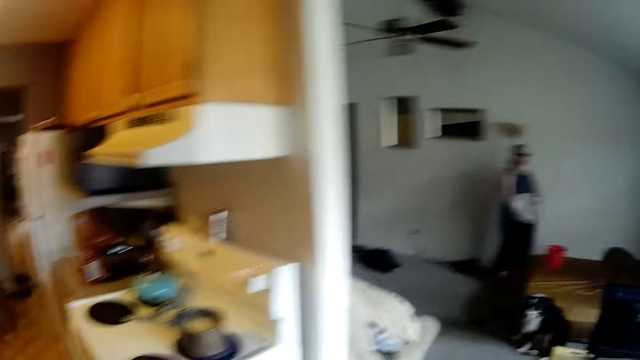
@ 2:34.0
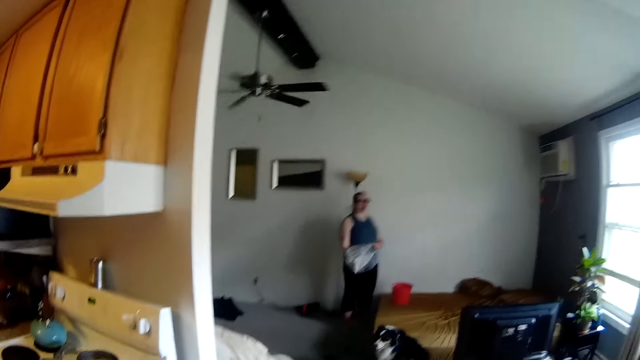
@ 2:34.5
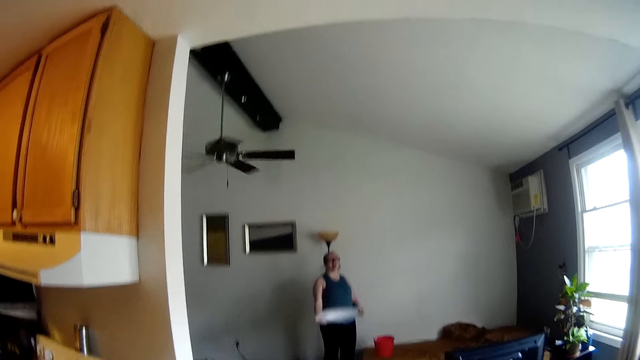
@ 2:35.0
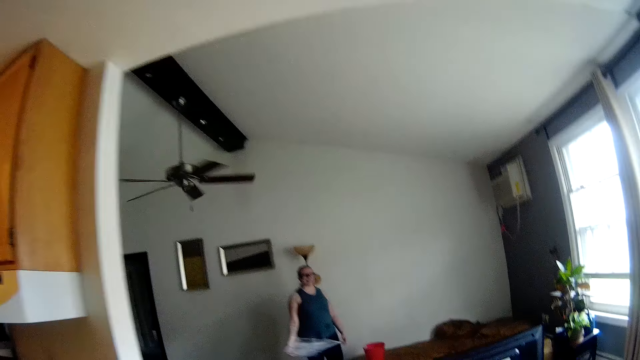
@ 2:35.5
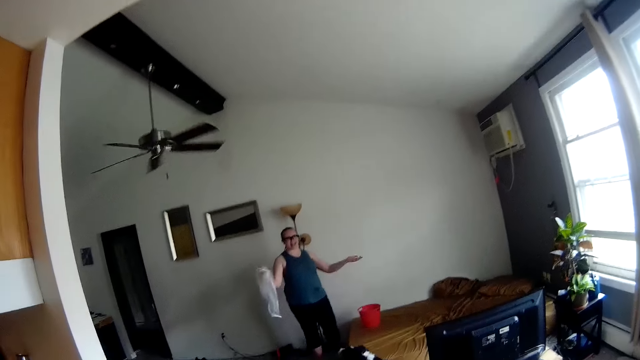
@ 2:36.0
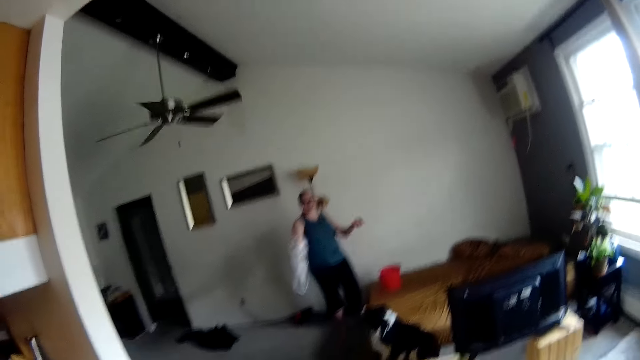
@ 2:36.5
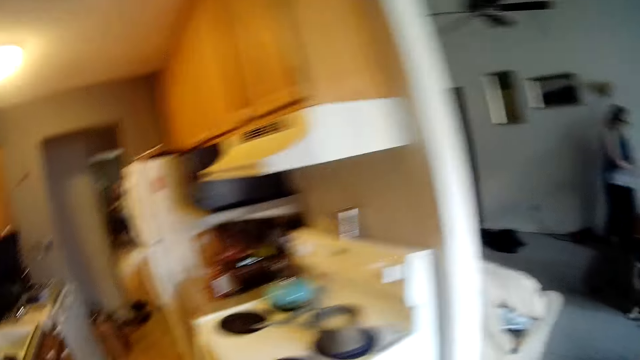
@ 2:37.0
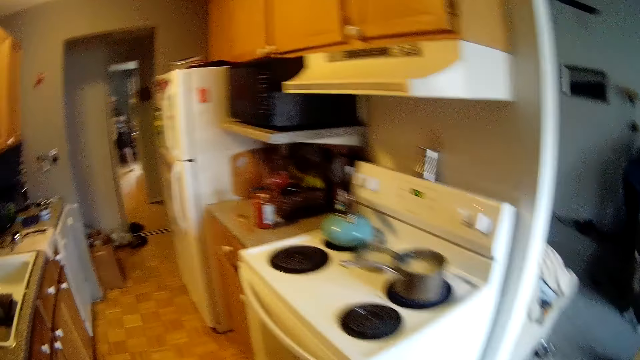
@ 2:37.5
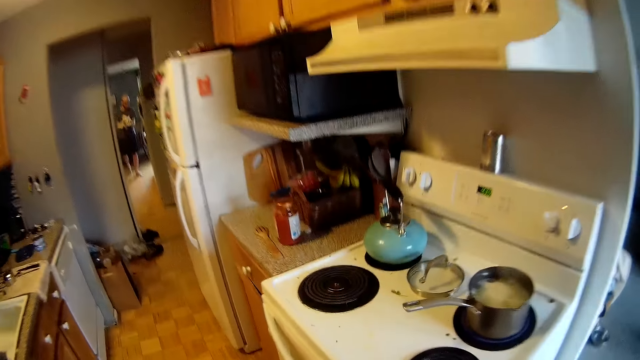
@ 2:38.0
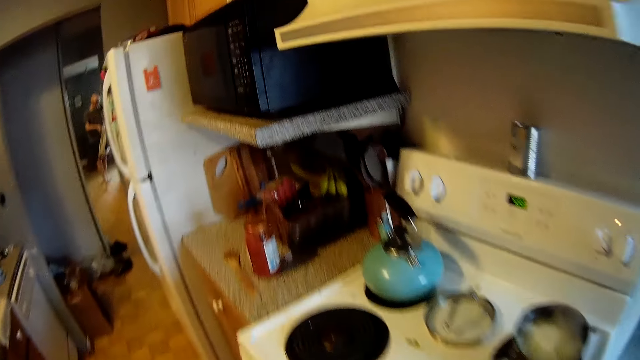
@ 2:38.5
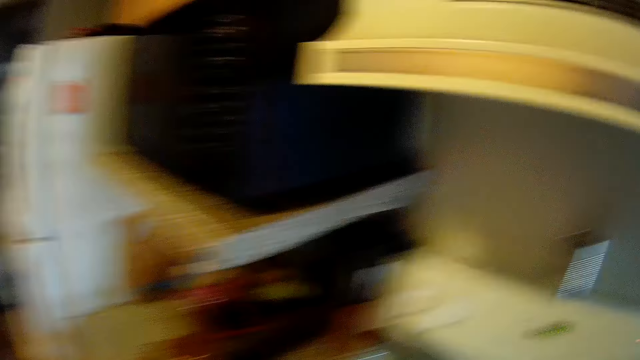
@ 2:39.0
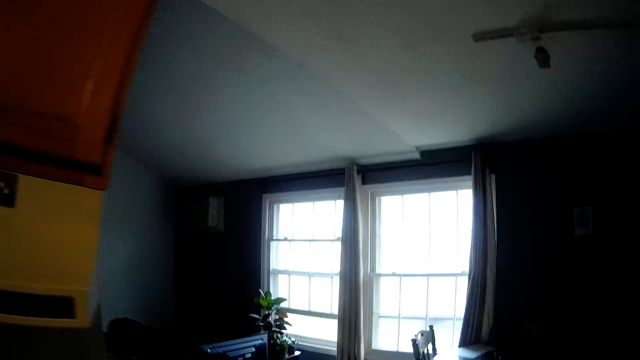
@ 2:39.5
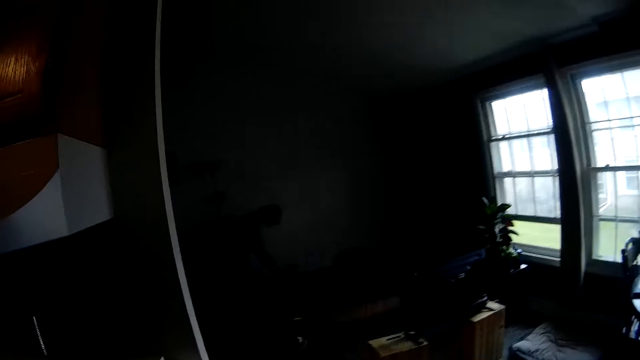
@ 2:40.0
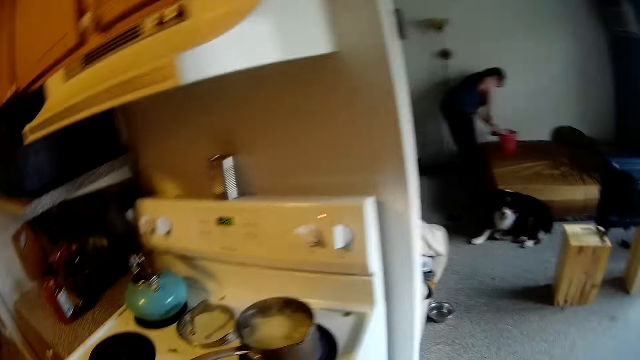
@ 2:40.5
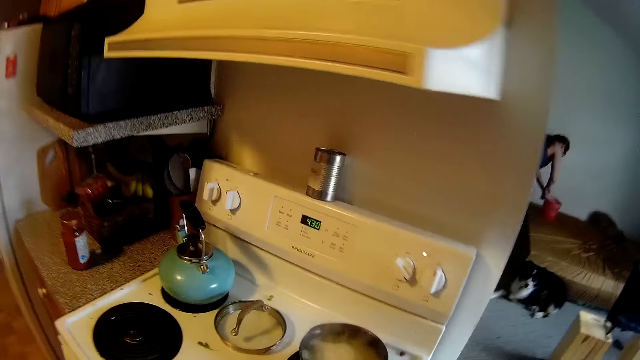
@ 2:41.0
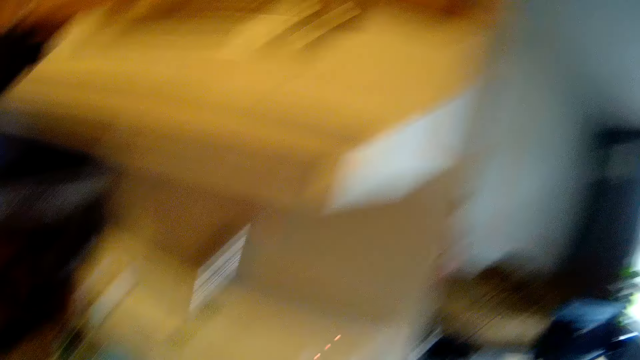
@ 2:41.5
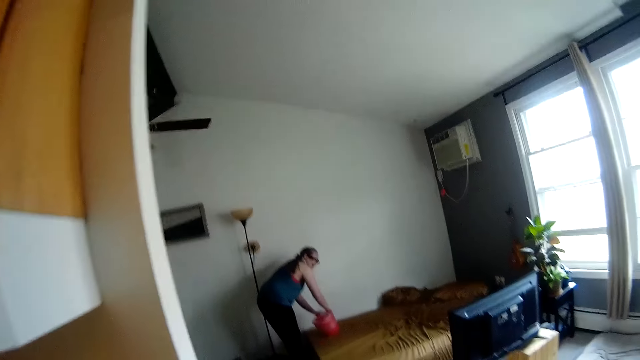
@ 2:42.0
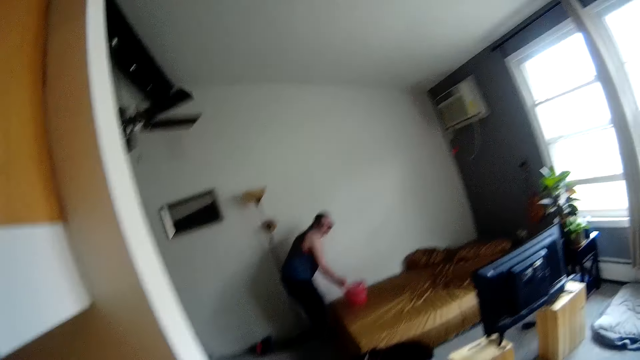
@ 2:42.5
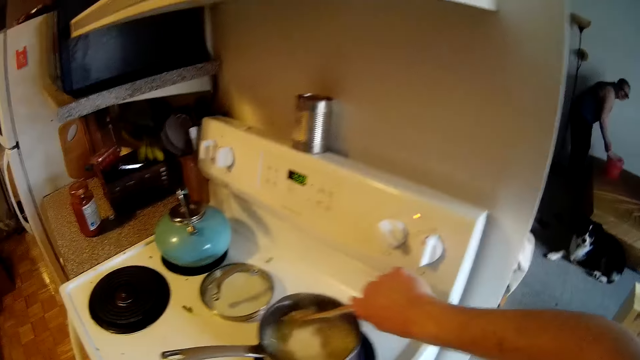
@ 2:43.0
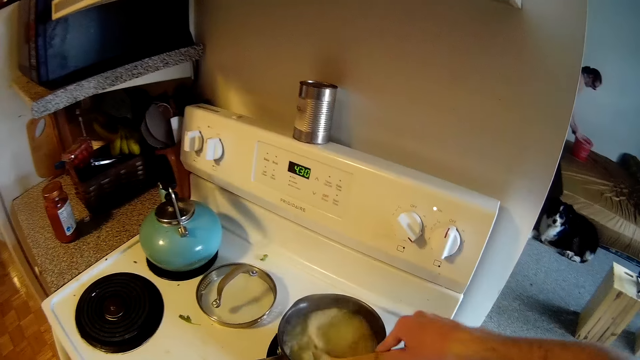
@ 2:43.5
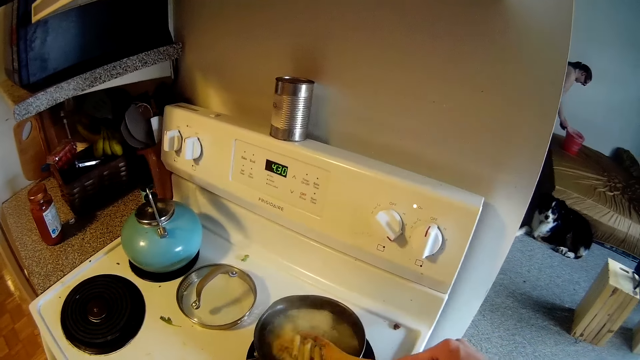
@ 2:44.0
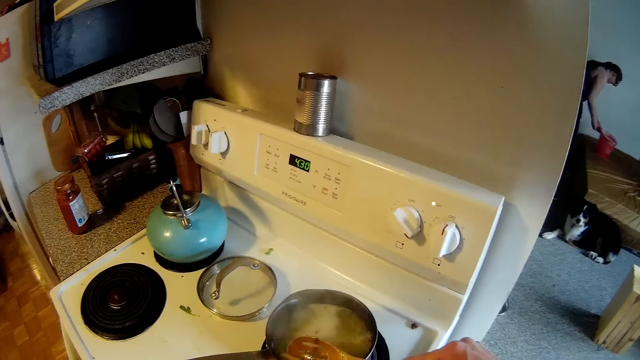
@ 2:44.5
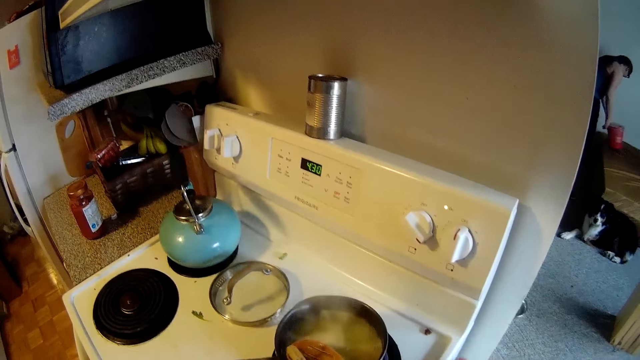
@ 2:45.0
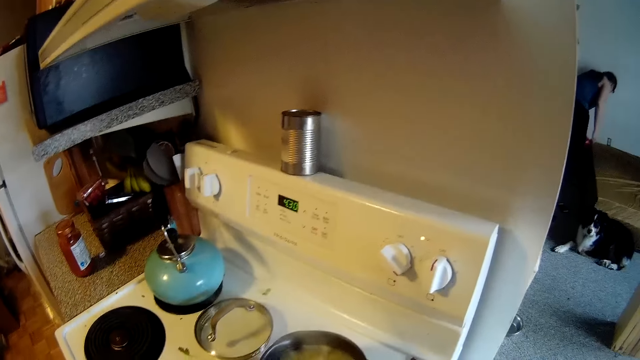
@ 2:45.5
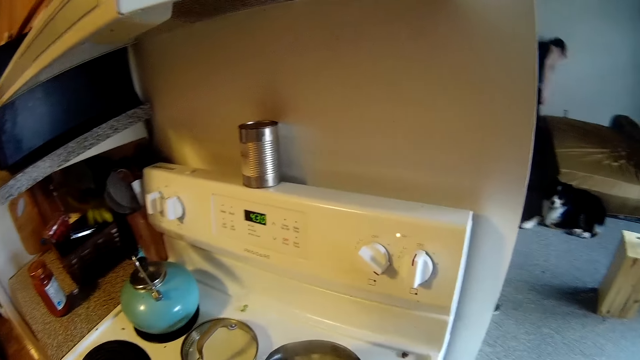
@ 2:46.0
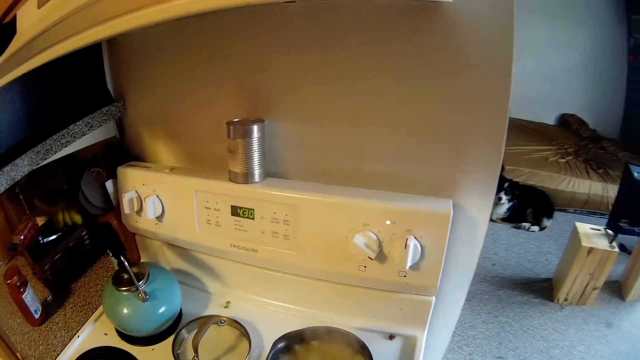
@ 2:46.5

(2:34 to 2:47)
The camera wearer walks in the house. The woman sets the nylon in the bucket with both hands. The camera wearer stirs some food in a pot on a cooker with a wooden spoon in his right hand.

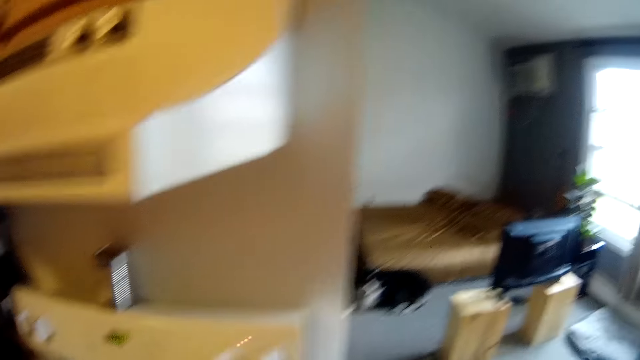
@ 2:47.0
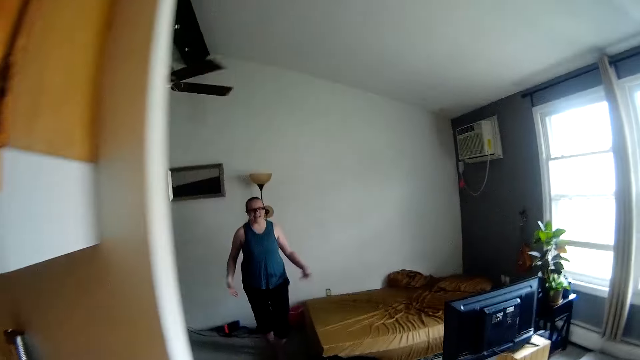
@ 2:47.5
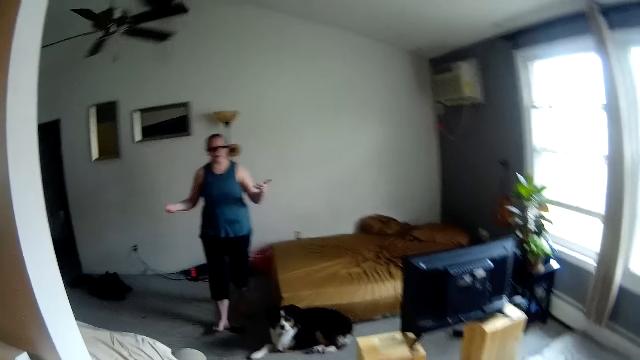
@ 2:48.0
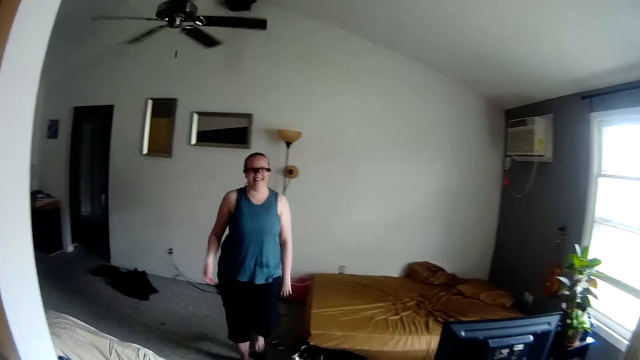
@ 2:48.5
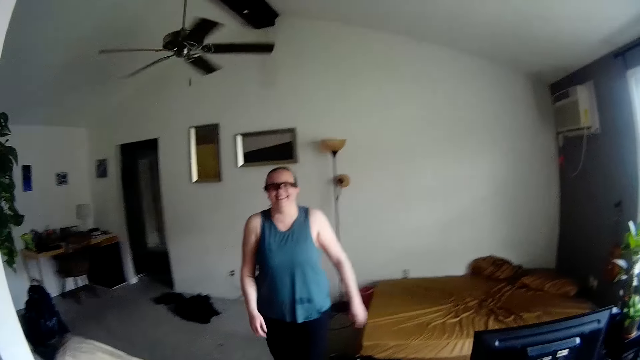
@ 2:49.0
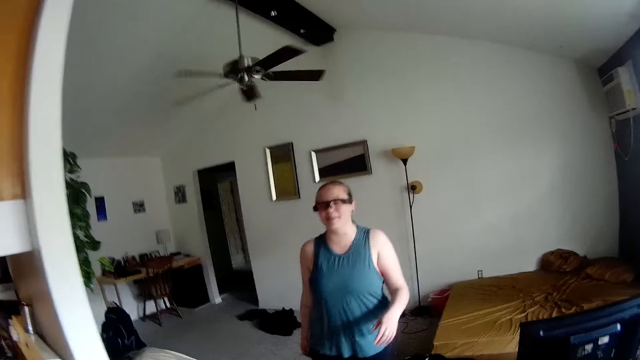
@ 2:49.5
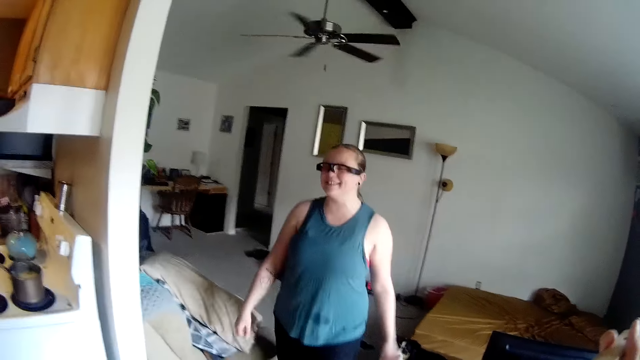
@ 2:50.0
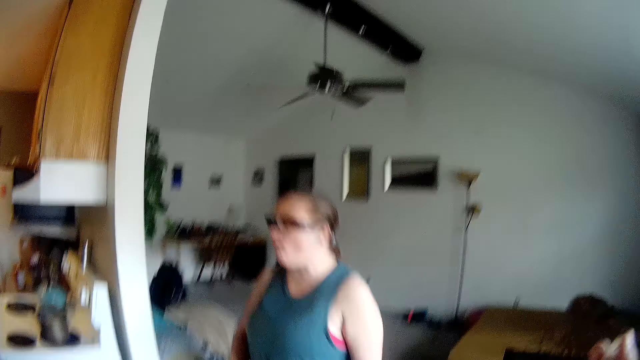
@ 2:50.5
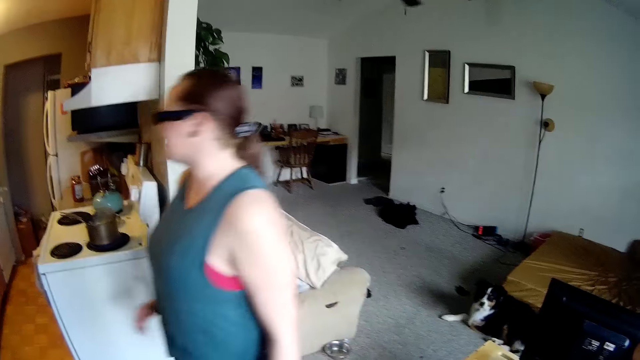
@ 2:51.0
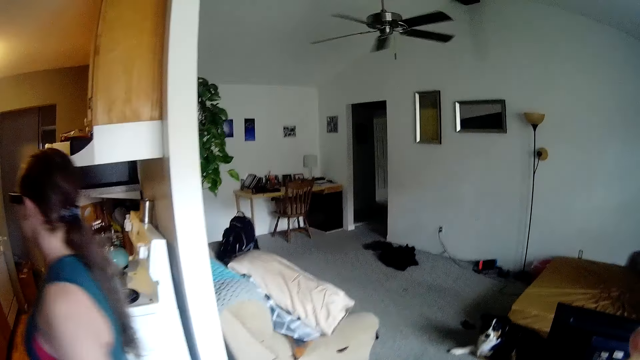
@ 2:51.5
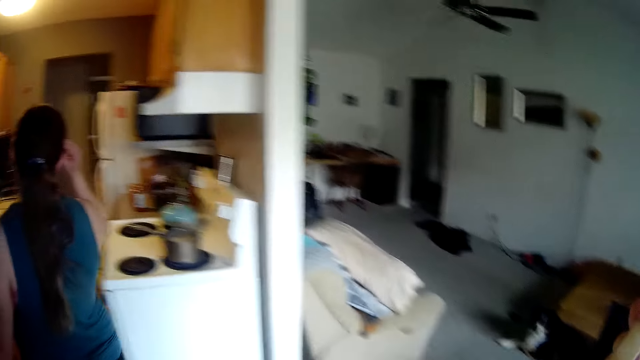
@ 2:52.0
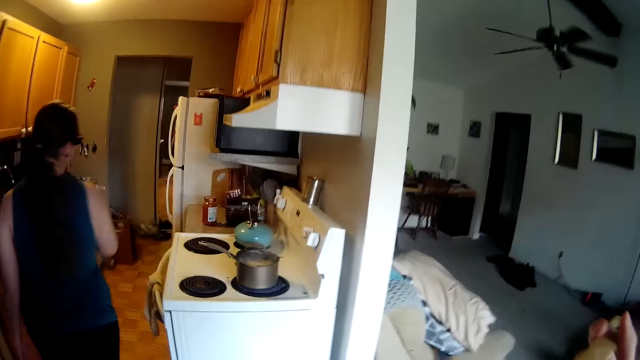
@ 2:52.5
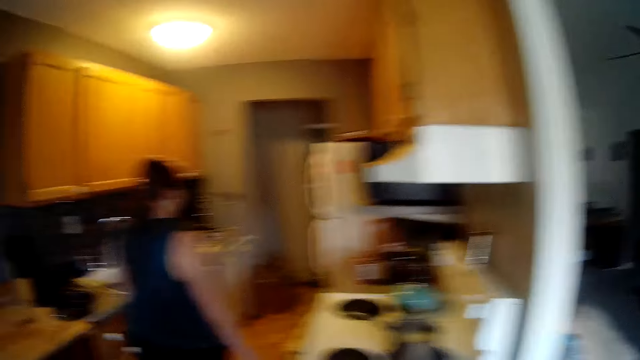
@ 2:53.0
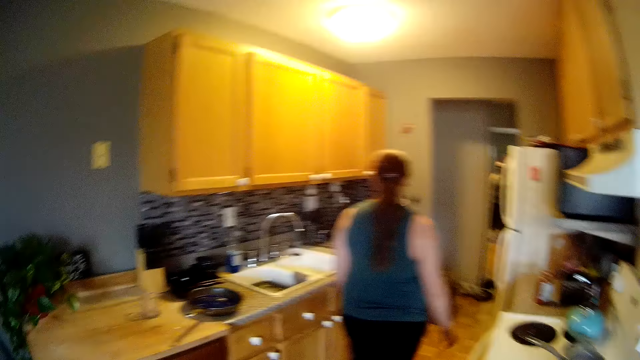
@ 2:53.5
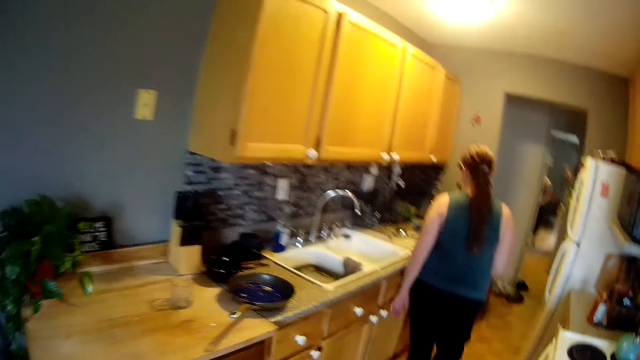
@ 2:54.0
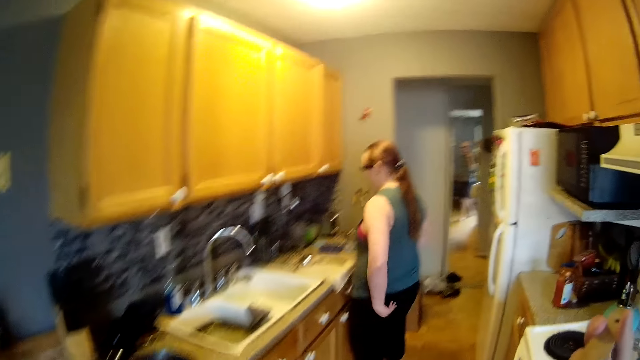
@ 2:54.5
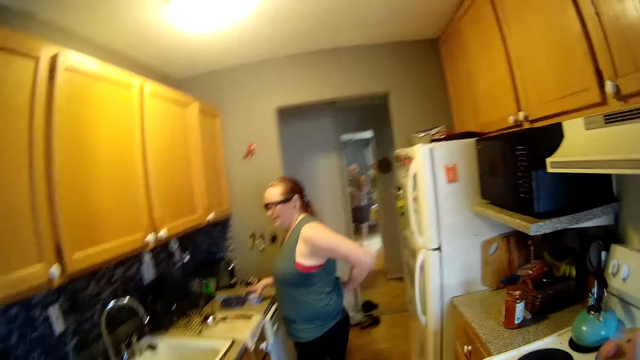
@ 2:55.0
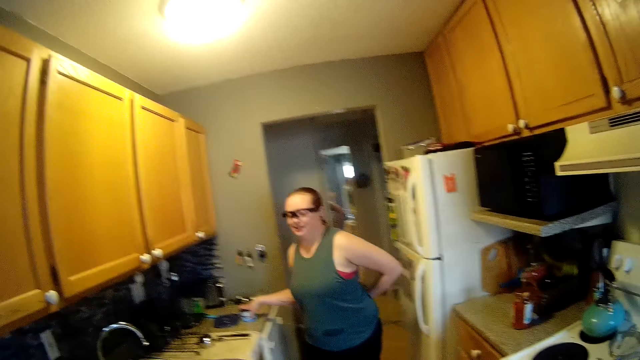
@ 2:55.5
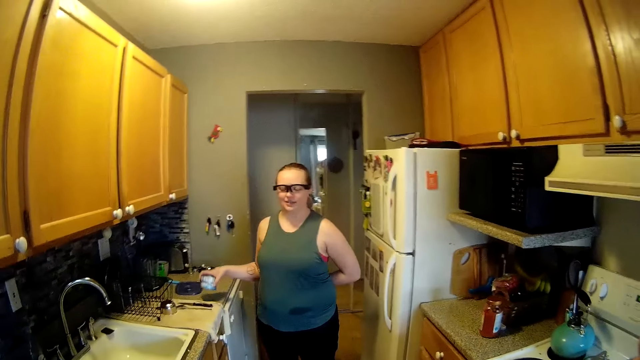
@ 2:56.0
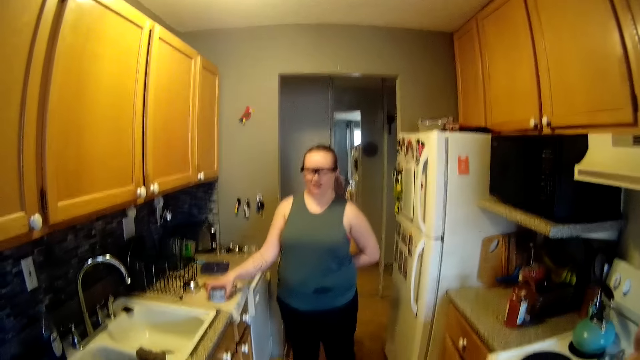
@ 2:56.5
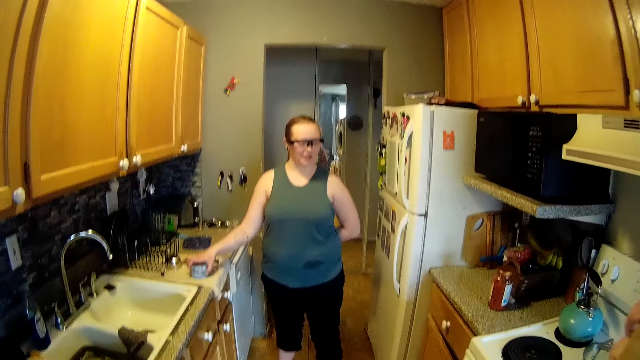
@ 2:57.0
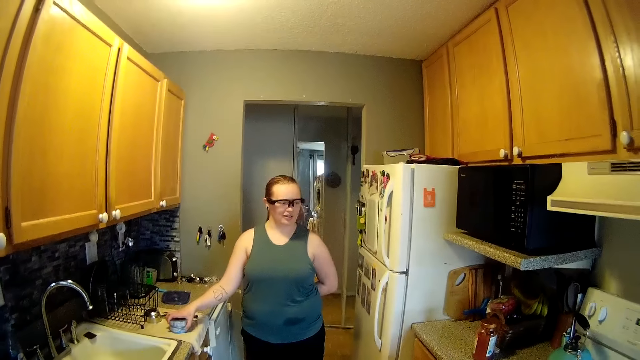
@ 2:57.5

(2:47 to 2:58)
The woman walks in the house, adjusts the glasses on her eye with her right hand, and touches the camera. The camera wearer walks in the kitchen. He holds the wooden spoon with his right hand. The woman picks up a can from the slab with her right hand and places the can on the slab with her right hand.
